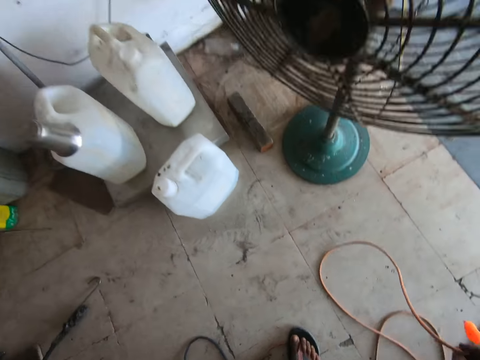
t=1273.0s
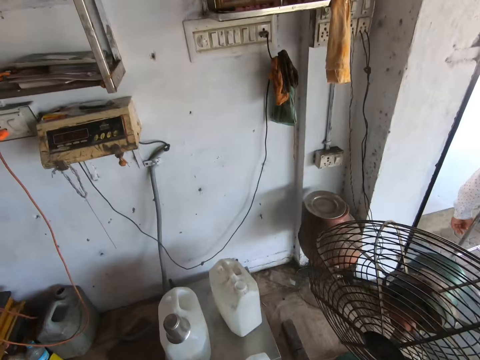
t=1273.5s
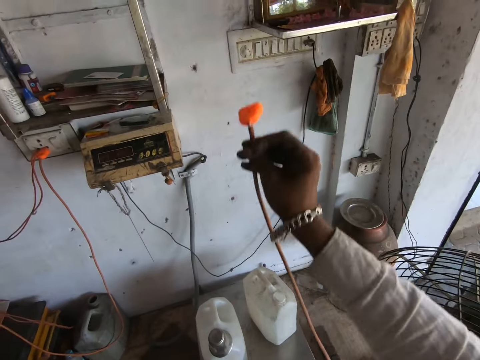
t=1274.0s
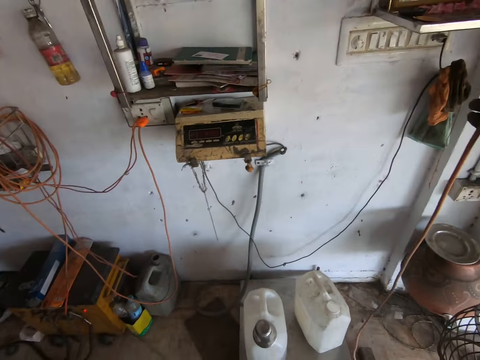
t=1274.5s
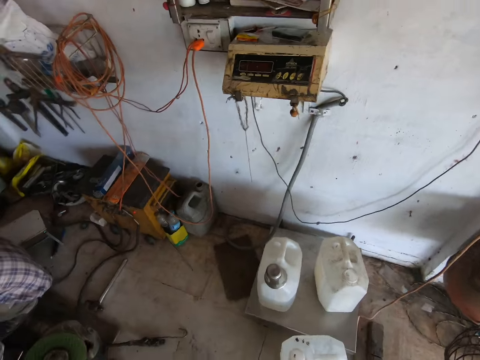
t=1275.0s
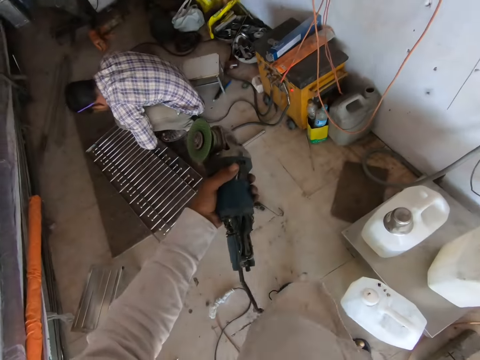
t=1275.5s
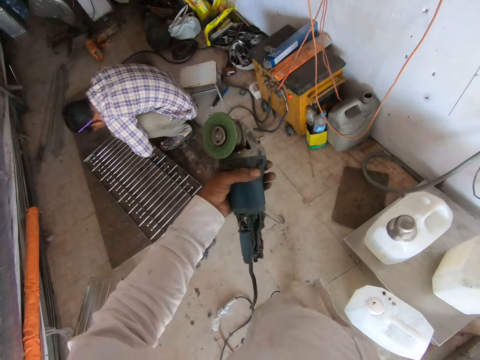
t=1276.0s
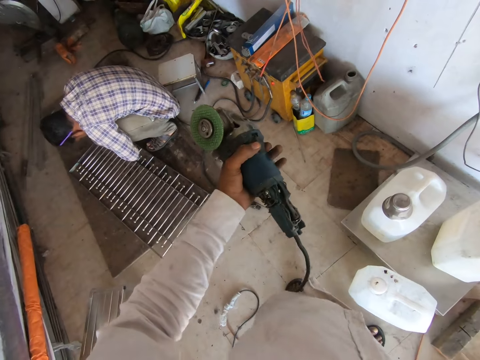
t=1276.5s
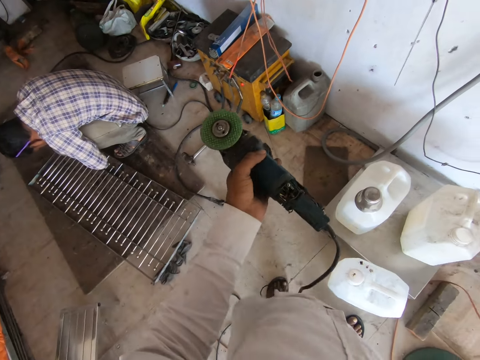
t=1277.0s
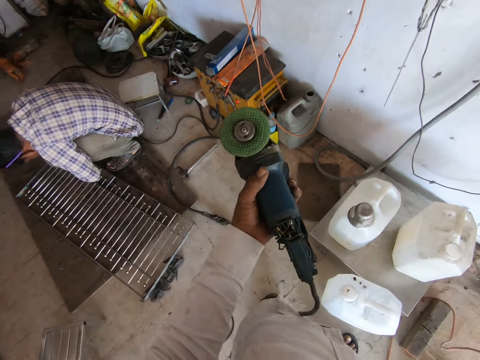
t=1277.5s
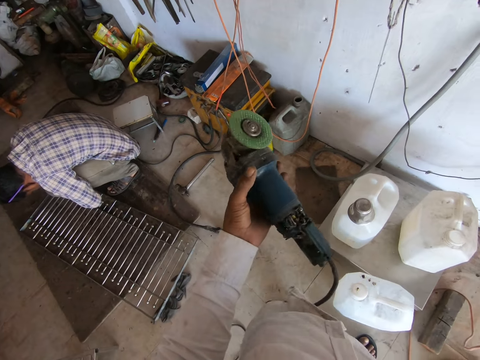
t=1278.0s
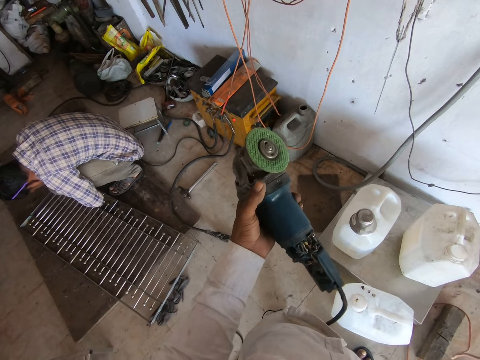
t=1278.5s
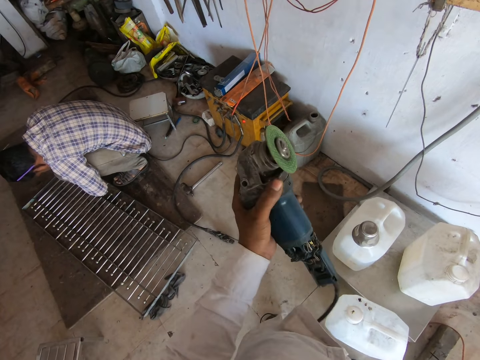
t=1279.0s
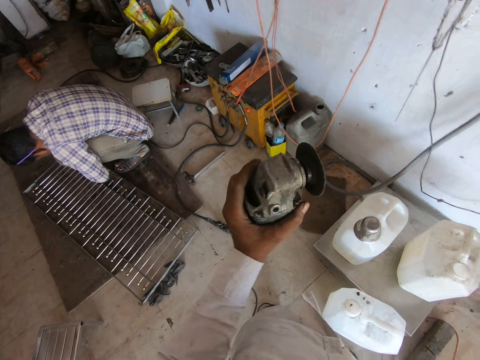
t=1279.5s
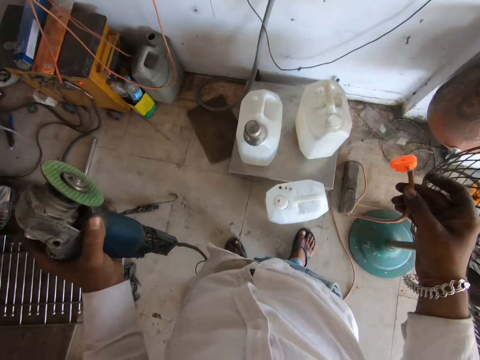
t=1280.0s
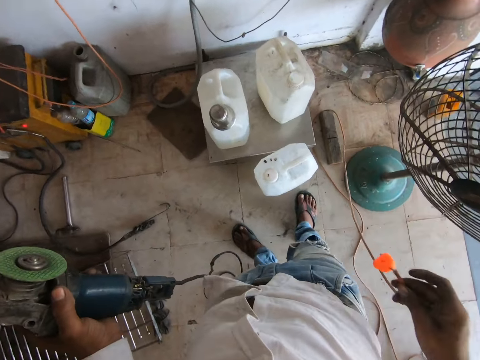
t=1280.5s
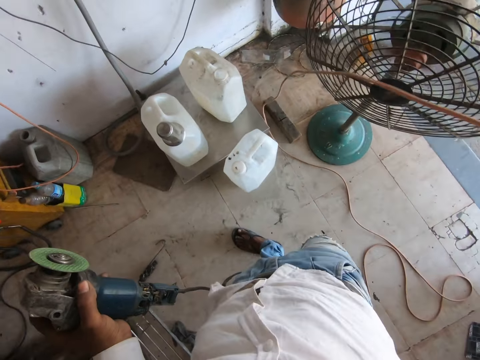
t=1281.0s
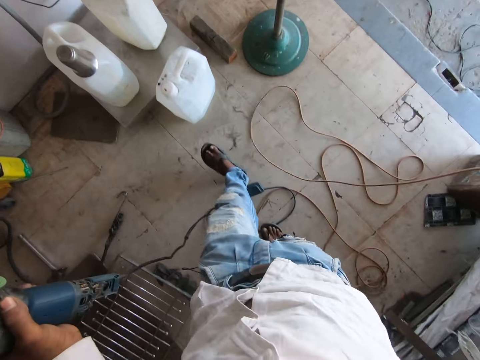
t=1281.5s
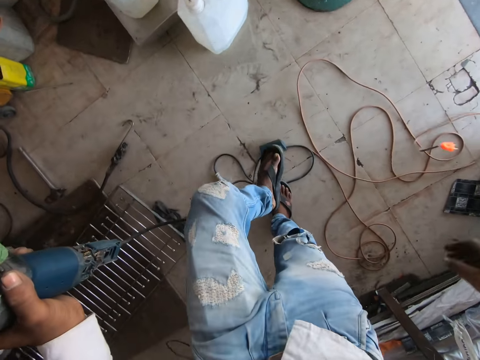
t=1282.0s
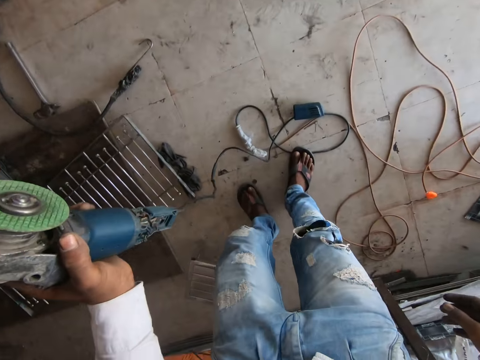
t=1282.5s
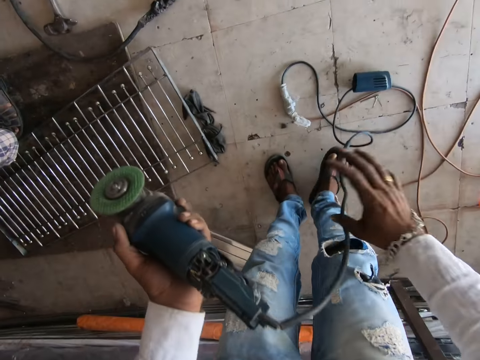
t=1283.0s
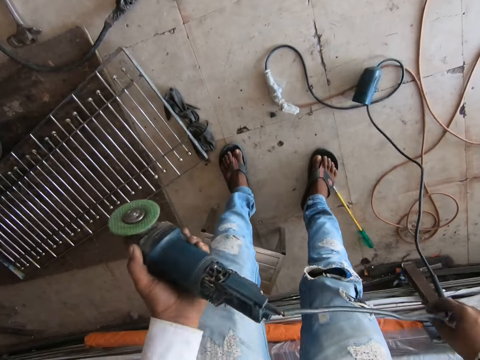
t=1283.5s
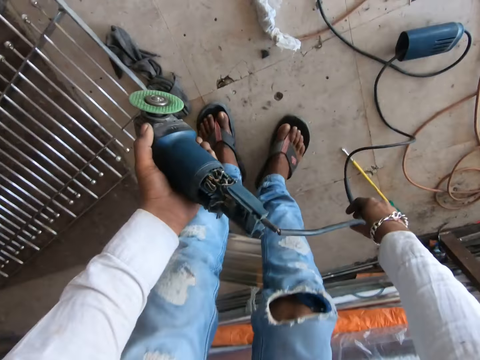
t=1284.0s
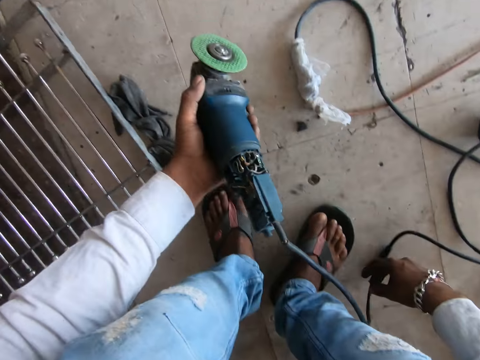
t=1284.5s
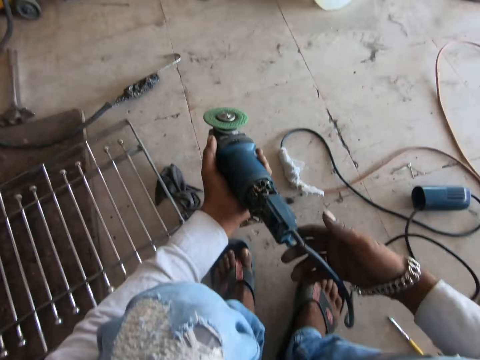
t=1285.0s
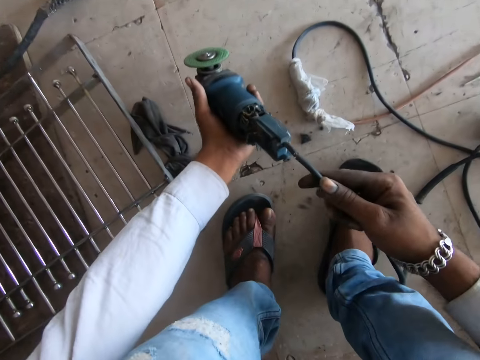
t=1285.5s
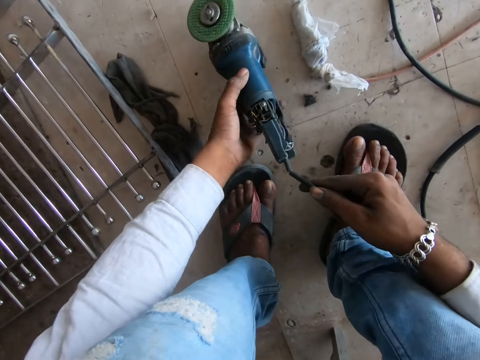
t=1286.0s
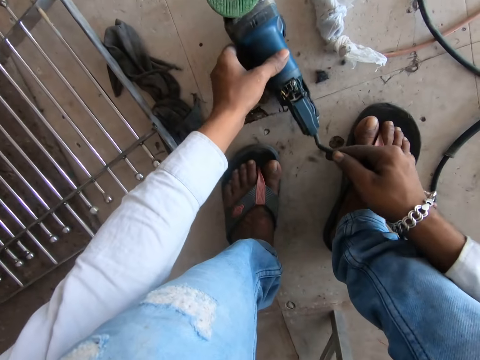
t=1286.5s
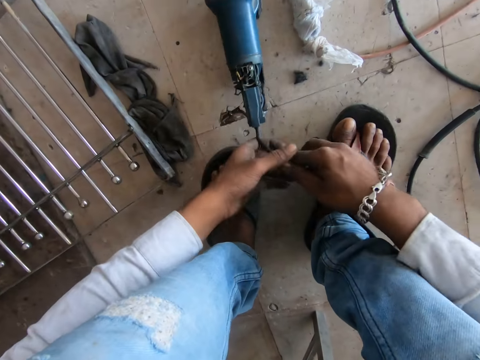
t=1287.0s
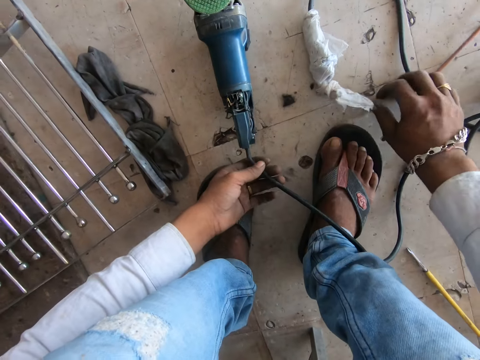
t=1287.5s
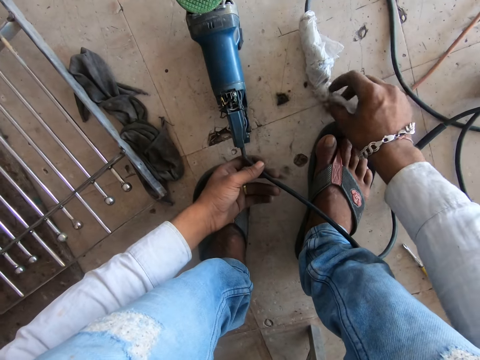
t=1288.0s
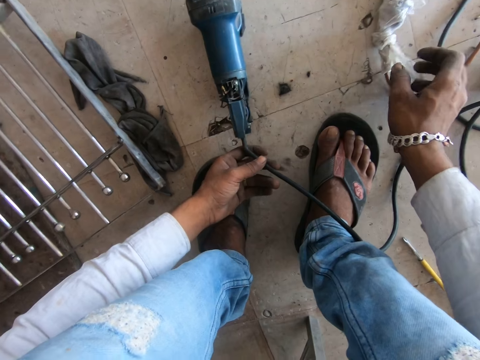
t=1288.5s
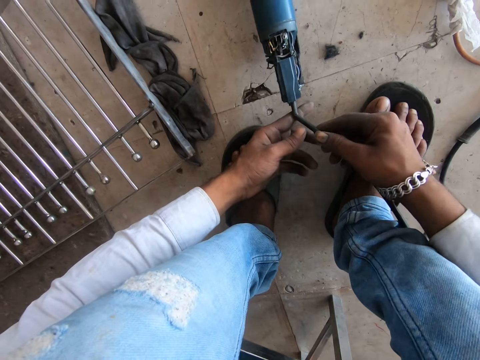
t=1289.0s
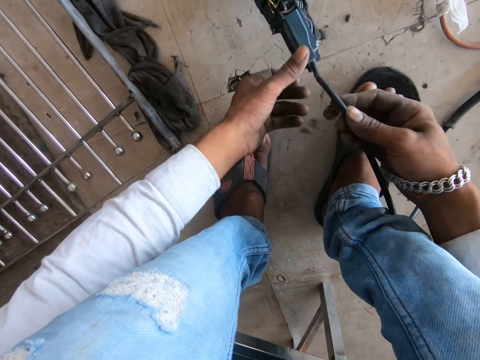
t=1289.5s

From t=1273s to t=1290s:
The camera wearer picks up the cable. They lift the cable. They stare at the angle grinder. They drop the cable. They drop the angle grinder. They move the cable.

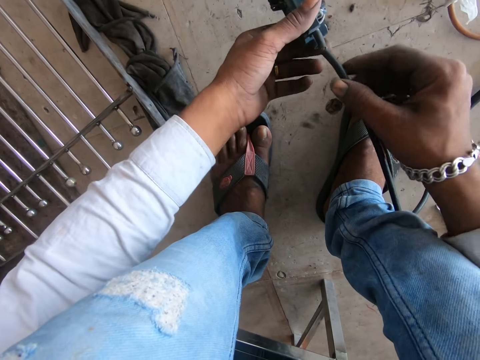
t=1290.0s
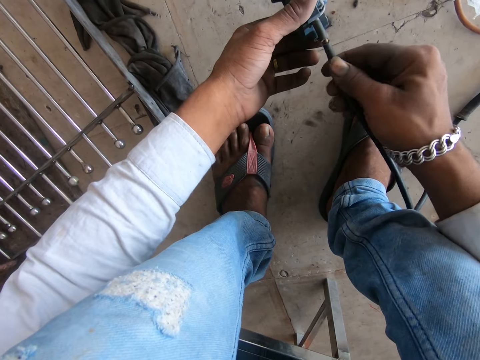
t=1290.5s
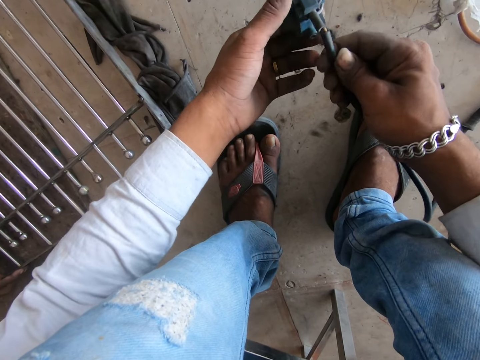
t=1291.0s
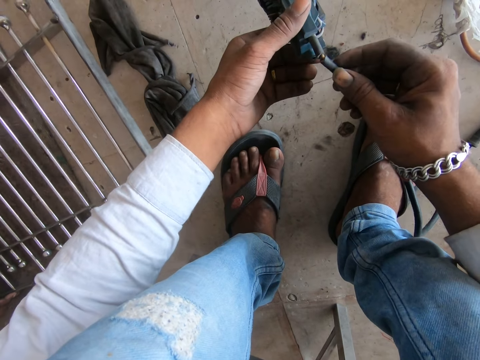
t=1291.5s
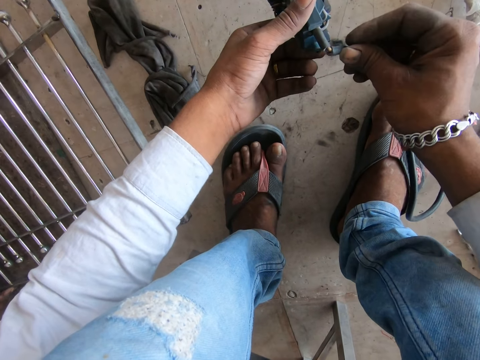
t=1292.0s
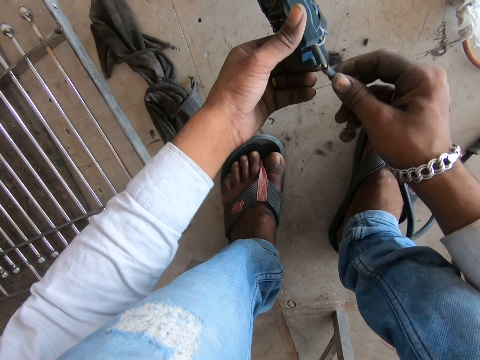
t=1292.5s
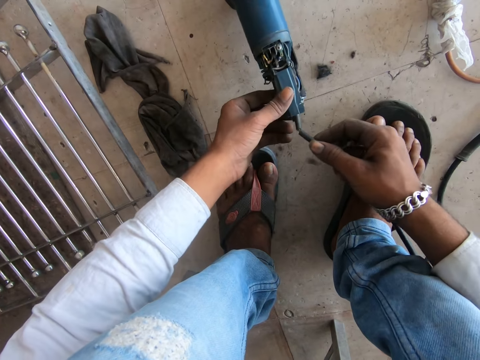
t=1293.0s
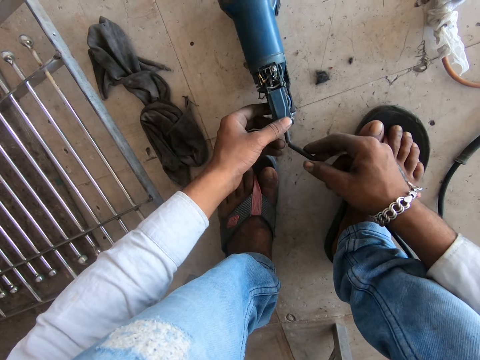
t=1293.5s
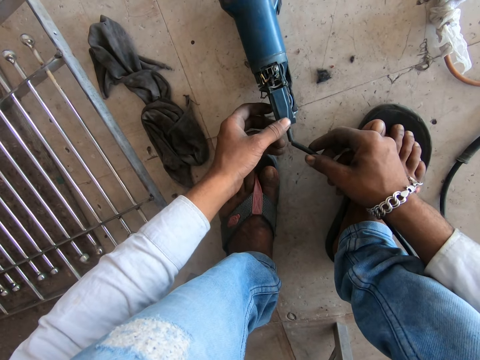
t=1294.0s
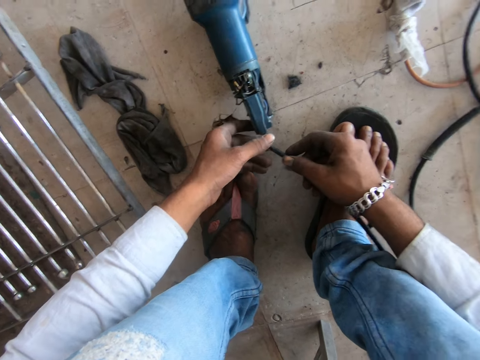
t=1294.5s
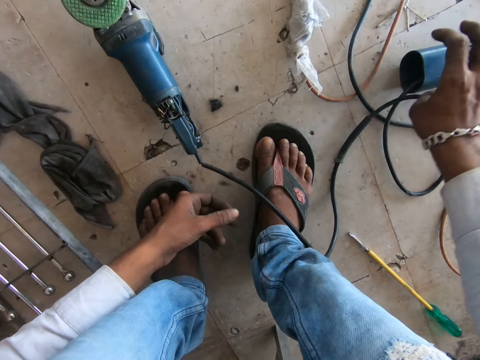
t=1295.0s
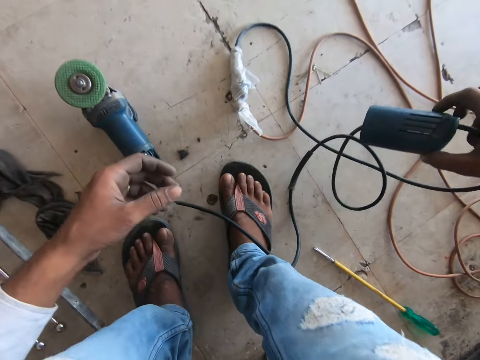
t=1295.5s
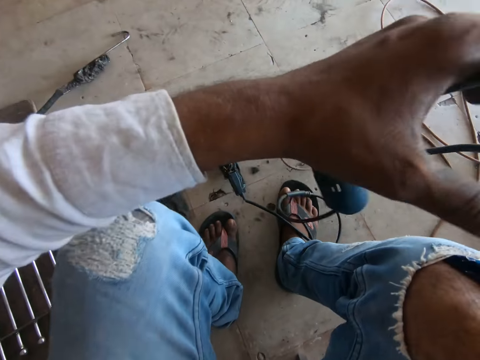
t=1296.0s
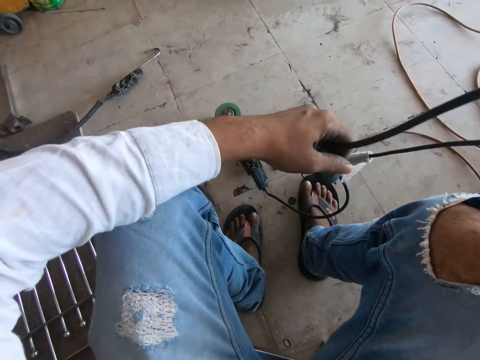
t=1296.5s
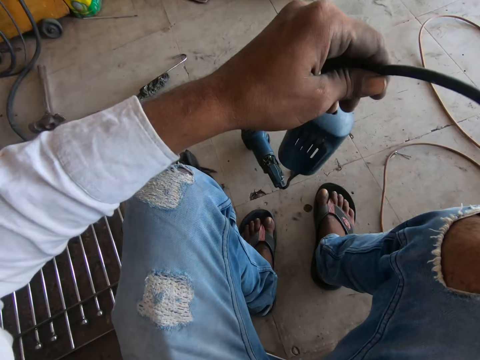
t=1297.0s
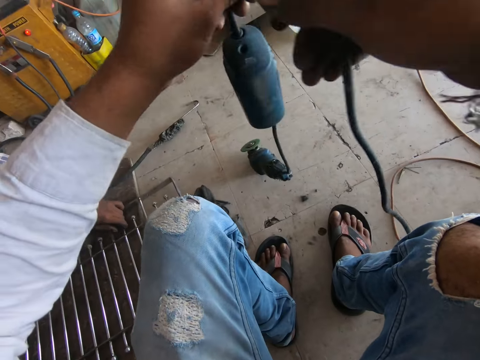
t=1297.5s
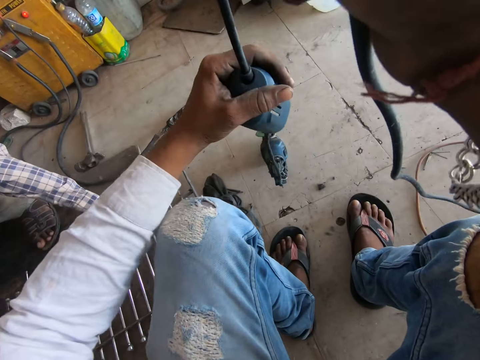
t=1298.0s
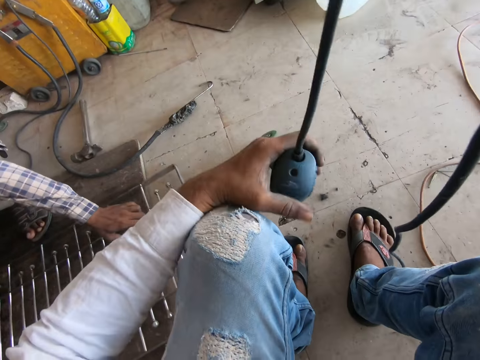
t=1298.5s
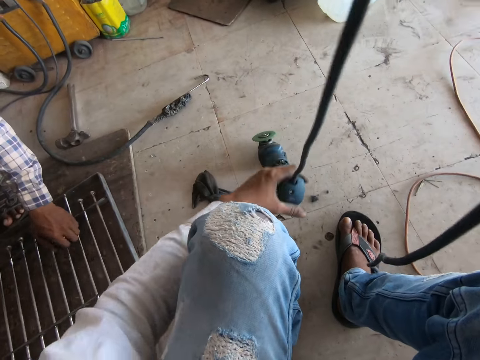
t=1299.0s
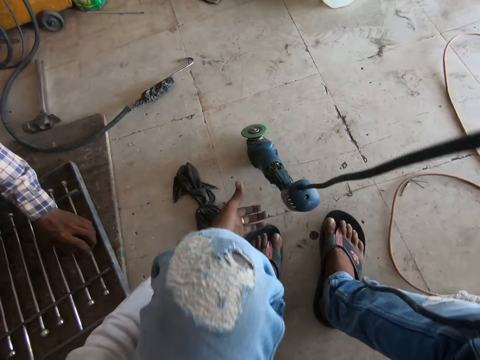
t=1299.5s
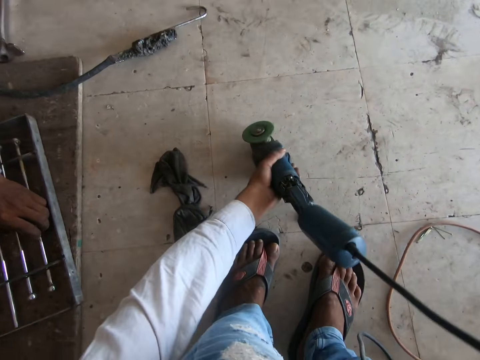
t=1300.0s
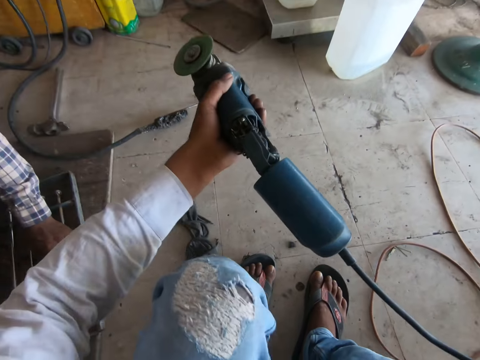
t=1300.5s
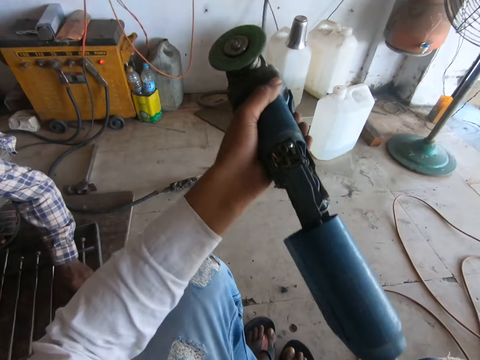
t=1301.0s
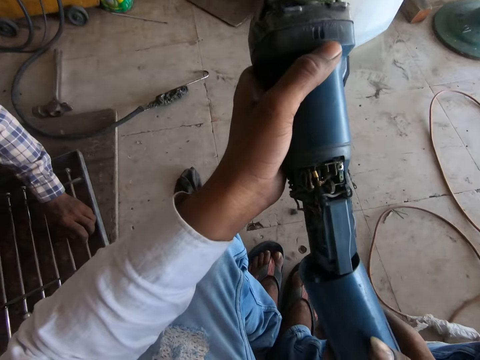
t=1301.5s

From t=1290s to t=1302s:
The camera wearer stares at the angle grinder cord. They touch the cable. They pick up an angle grinder body. They move the back cover of the grinder on the cable. They lift the angle grinder.
